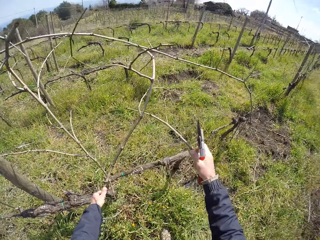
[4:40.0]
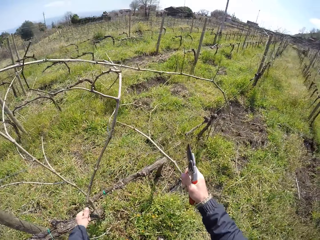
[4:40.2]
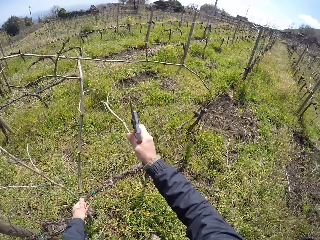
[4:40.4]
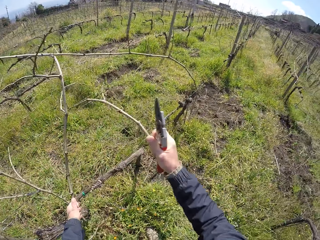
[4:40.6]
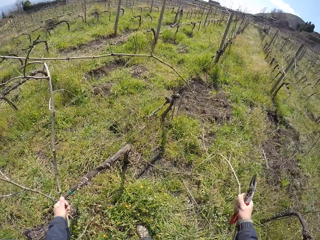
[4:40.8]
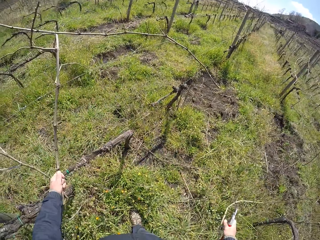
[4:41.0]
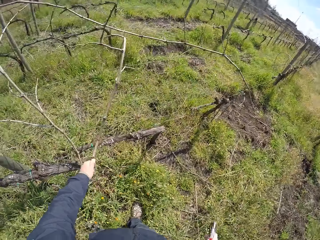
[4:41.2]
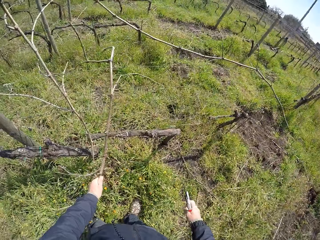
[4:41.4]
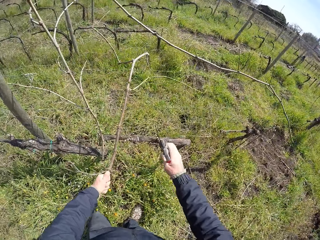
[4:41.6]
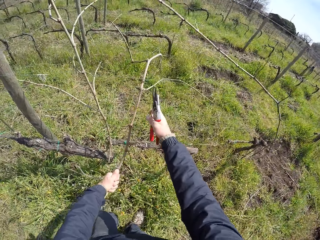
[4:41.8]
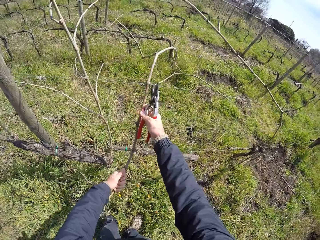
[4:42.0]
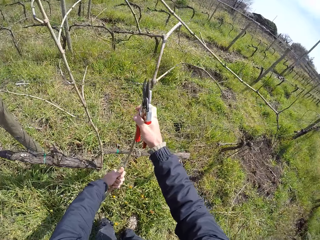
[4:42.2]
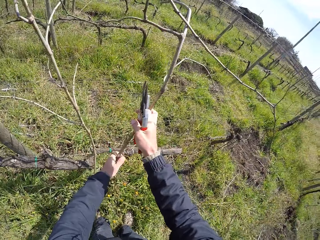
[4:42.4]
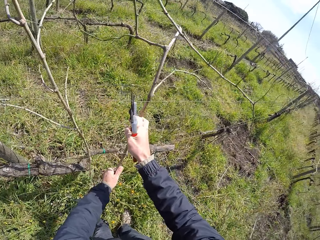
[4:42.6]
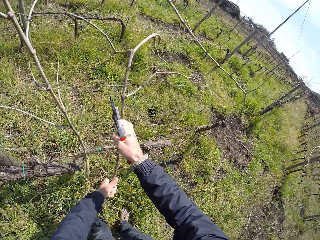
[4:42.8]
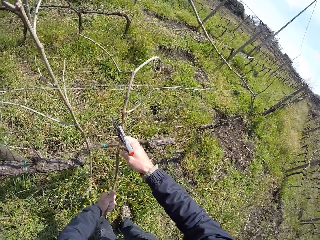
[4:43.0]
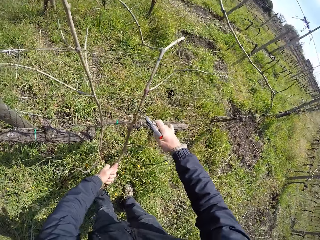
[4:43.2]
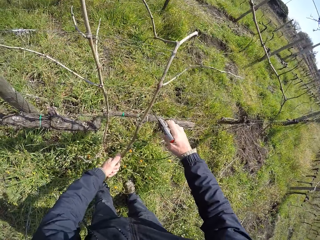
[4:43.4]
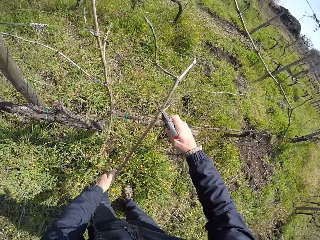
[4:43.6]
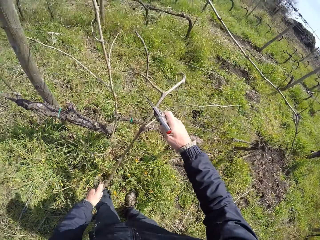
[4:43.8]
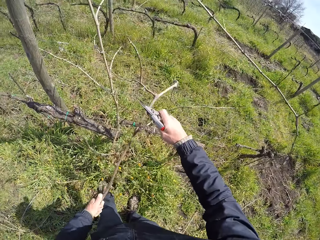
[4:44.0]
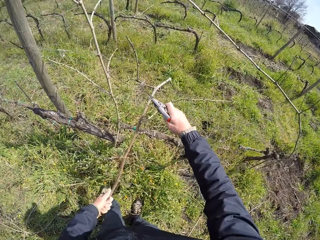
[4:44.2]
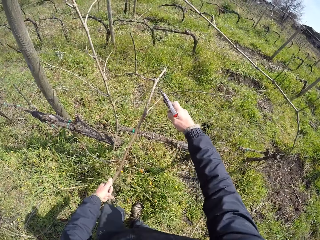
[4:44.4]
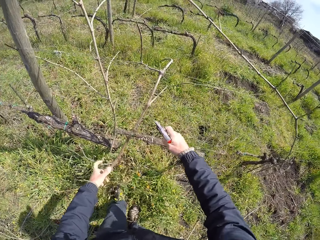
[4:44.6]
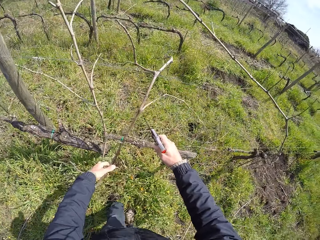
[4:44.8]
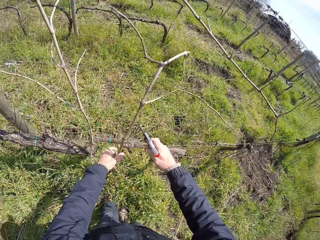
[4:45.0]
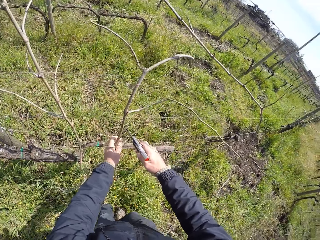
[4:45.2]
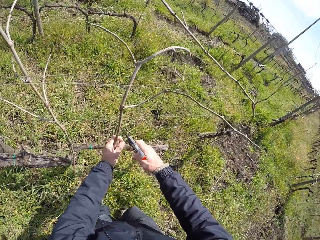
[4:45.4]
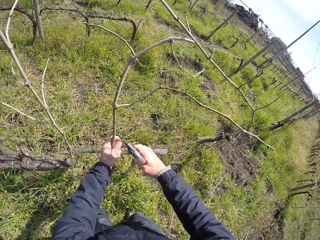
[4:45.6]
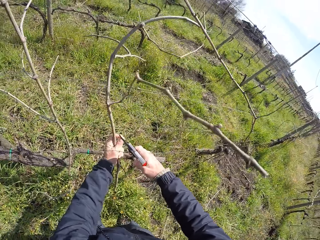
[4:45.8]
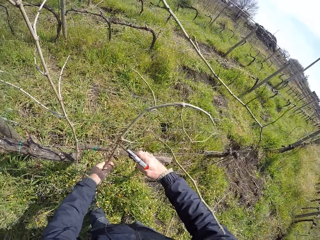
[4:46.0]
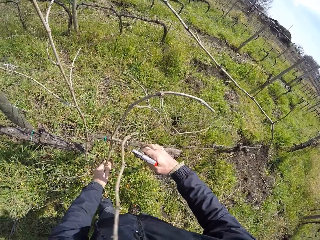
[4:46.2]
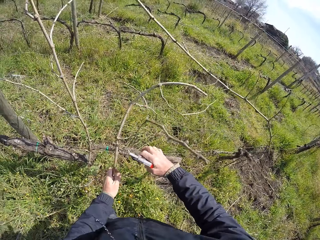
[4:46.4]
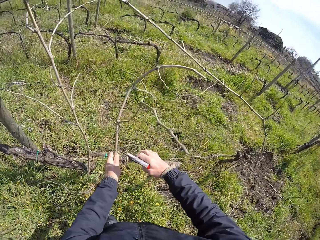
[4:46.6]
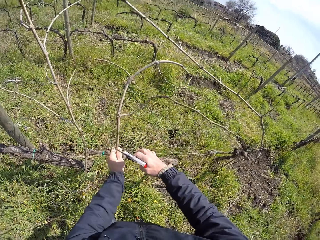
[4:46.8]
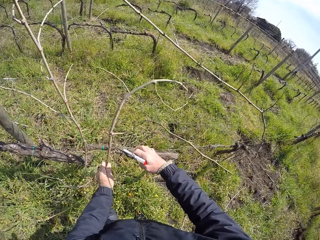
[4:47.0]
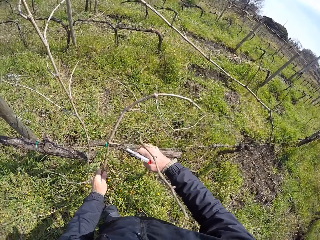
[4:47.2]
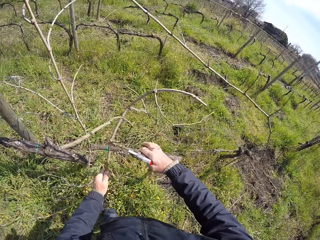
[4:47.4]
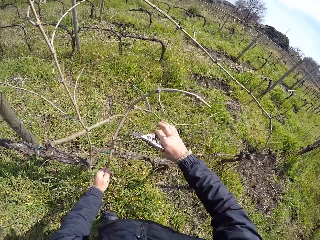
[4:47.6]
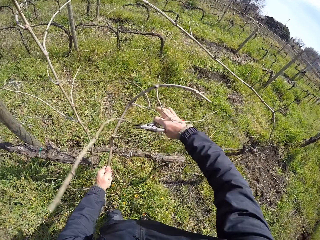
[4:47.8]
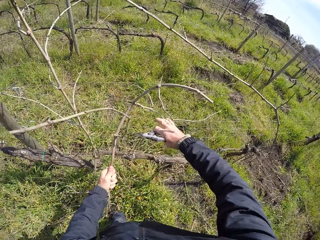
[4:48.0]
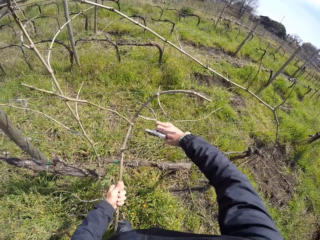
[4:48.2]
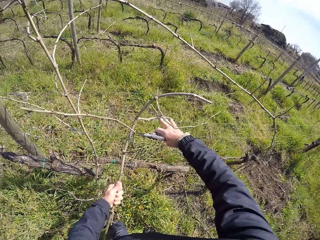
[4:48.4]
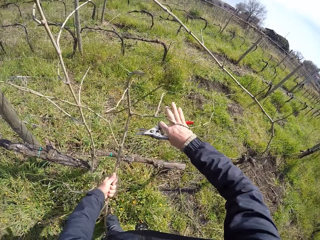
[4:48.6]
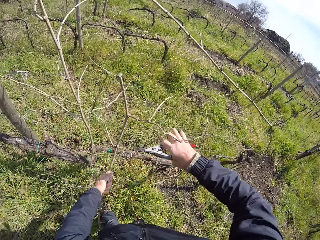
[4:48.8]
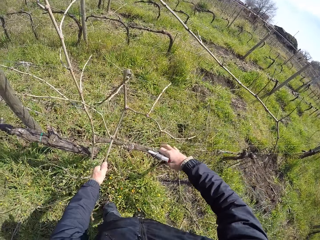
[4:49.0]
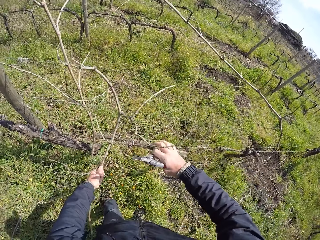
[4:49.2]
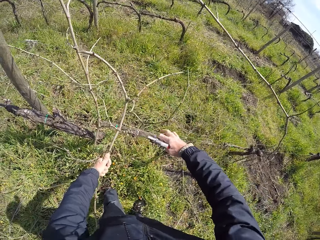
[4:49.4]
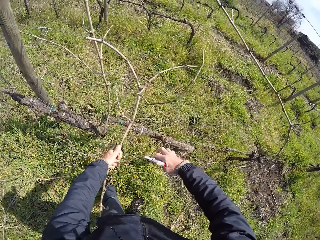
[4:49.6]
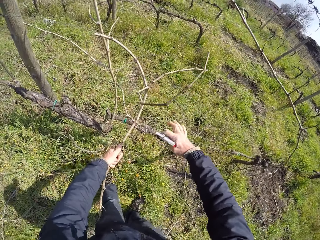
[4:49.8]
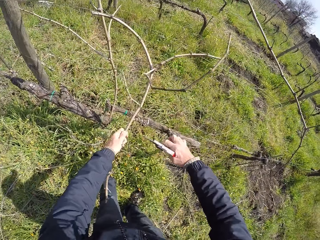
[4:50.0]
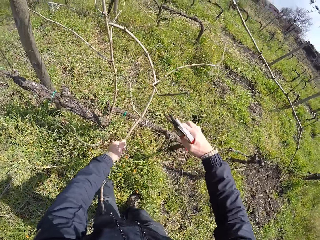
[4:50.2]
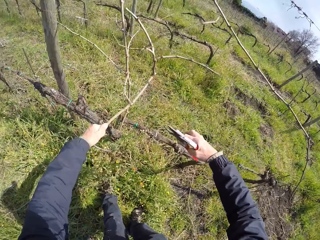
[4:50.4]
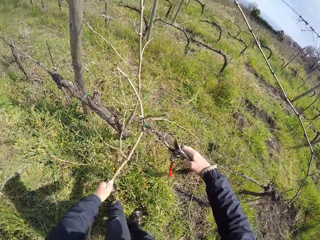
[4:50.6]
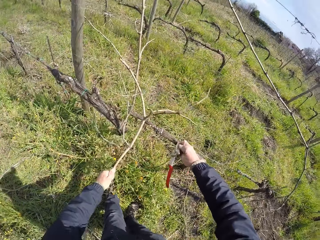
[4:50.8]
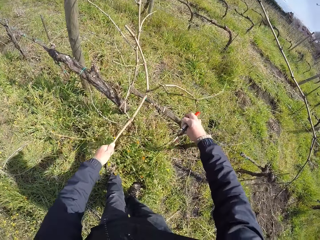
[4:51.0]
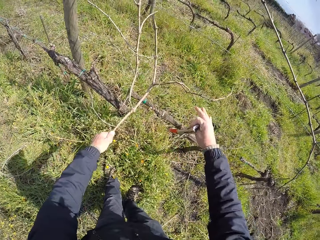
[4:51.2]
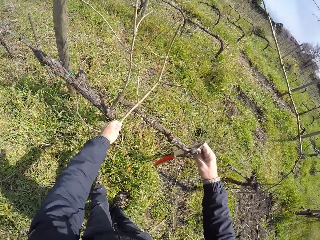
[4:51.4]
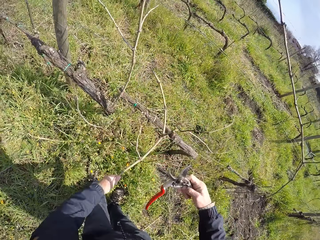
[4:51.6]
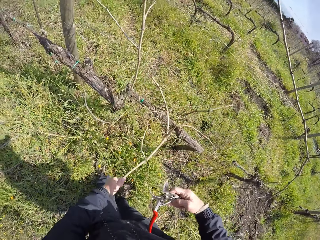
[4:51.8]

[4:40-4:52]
The camera wearer pulls a twig from the twig with his right hand. He drops the twig on the ground with his right hand. He holds the twig in his left hand with both hands. He pulls the twig with both hands. He pulls the plant branch from the wire with his left hand. He pulls the wire with his right hand.

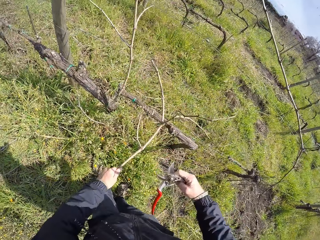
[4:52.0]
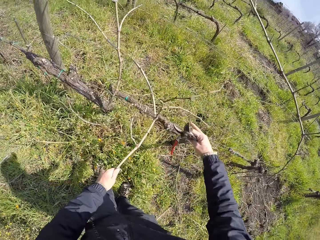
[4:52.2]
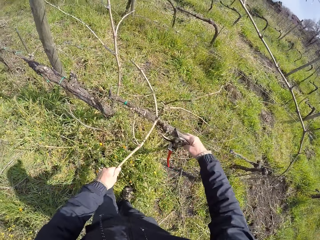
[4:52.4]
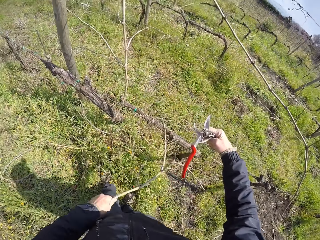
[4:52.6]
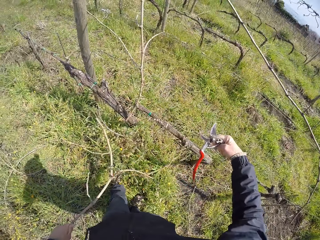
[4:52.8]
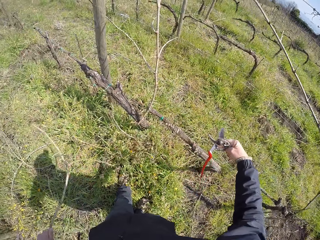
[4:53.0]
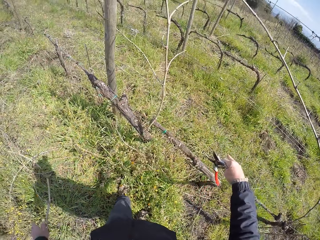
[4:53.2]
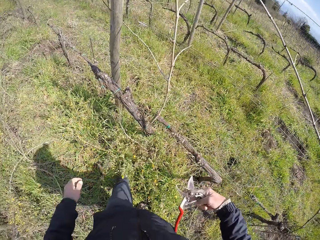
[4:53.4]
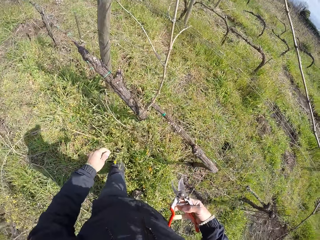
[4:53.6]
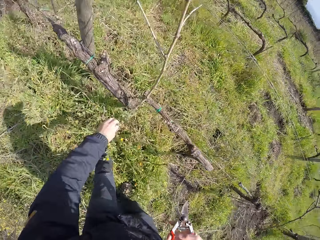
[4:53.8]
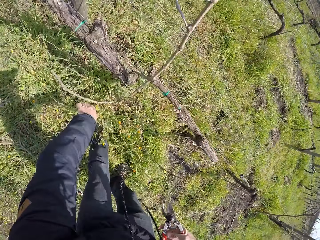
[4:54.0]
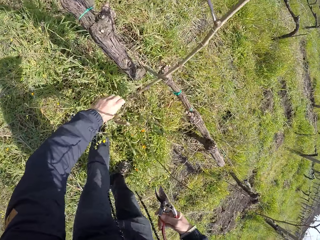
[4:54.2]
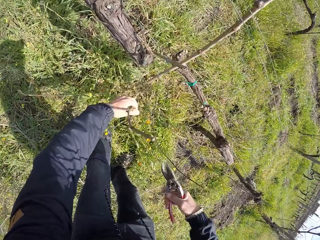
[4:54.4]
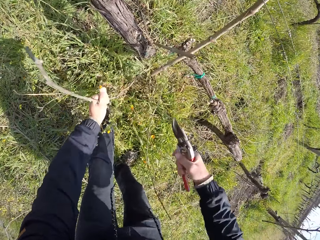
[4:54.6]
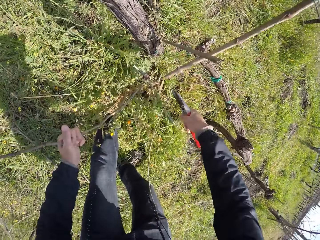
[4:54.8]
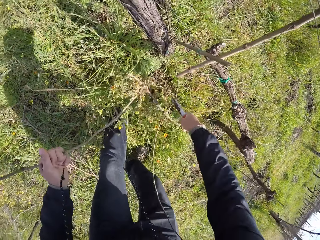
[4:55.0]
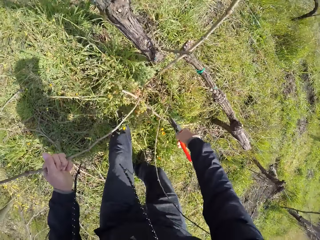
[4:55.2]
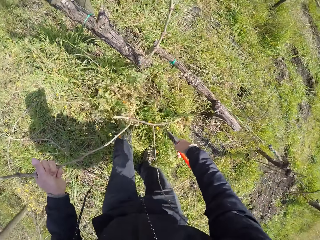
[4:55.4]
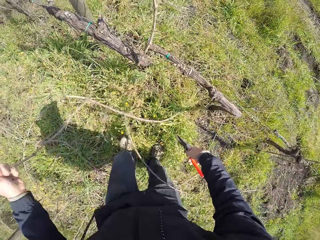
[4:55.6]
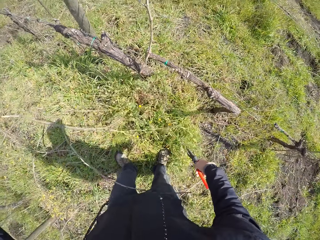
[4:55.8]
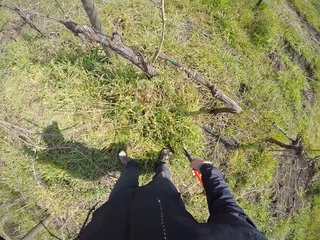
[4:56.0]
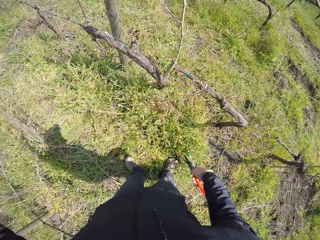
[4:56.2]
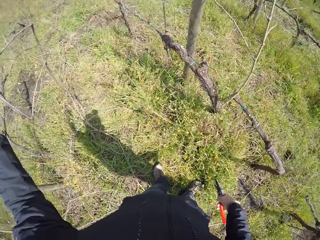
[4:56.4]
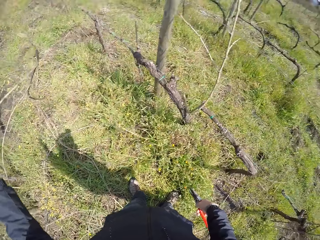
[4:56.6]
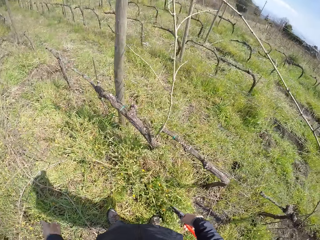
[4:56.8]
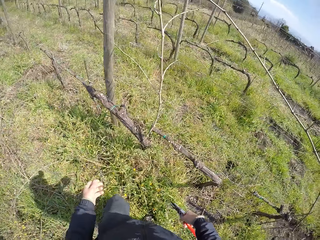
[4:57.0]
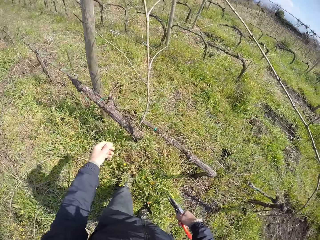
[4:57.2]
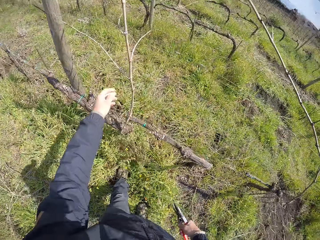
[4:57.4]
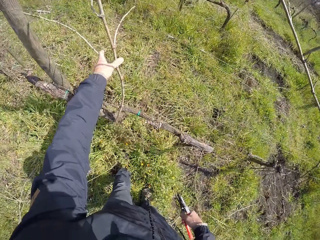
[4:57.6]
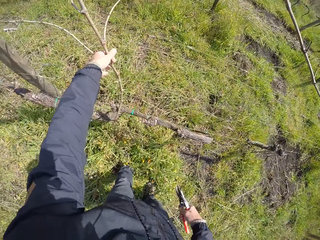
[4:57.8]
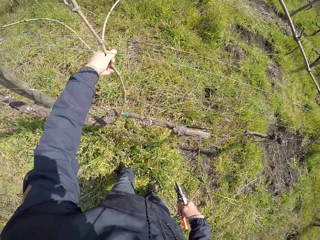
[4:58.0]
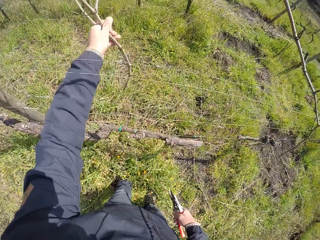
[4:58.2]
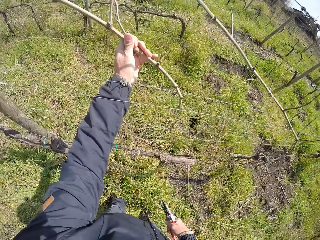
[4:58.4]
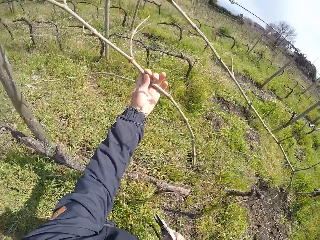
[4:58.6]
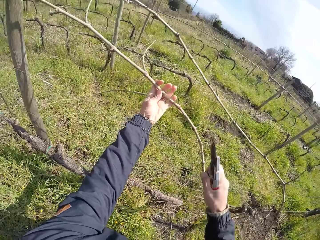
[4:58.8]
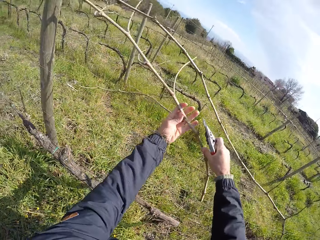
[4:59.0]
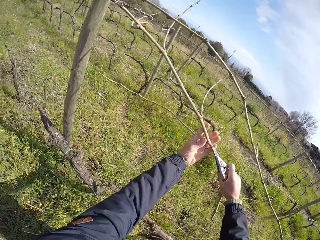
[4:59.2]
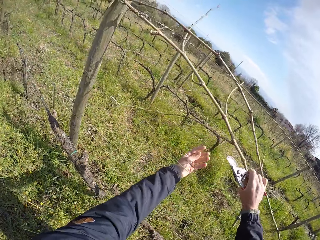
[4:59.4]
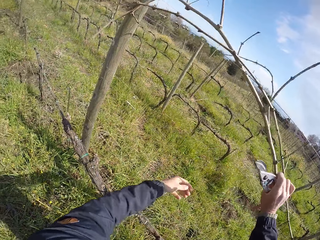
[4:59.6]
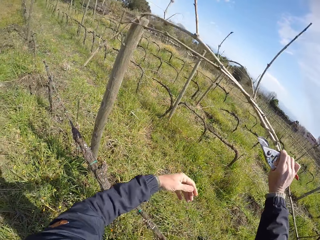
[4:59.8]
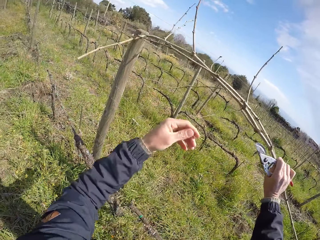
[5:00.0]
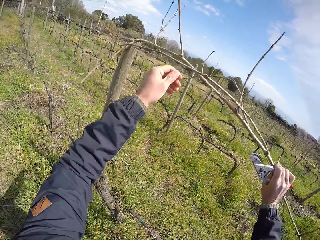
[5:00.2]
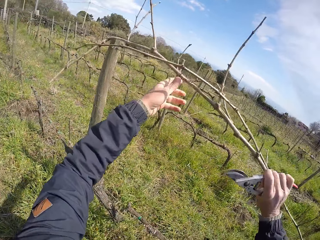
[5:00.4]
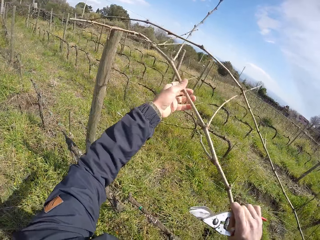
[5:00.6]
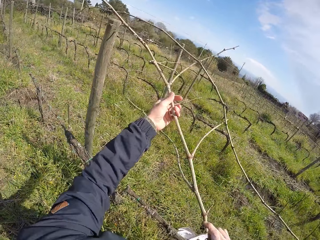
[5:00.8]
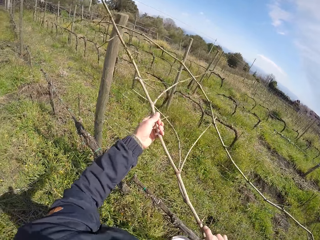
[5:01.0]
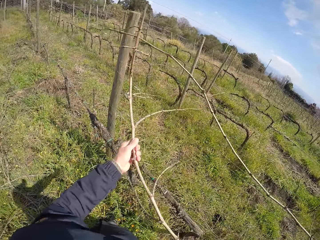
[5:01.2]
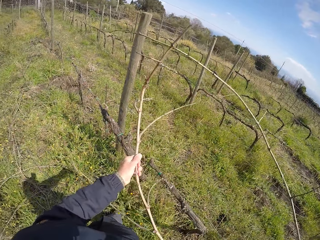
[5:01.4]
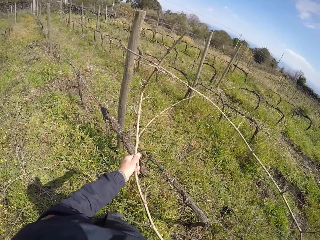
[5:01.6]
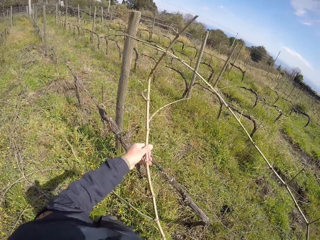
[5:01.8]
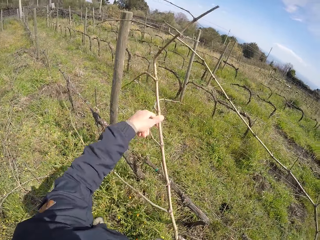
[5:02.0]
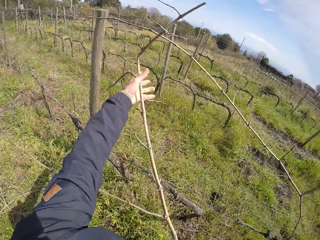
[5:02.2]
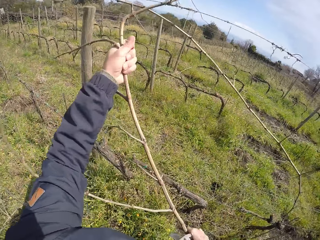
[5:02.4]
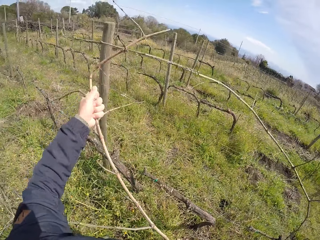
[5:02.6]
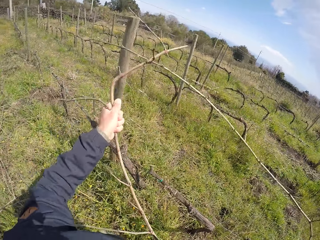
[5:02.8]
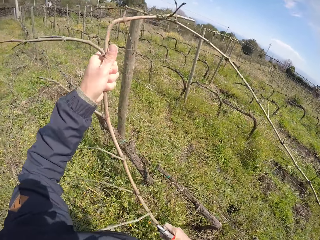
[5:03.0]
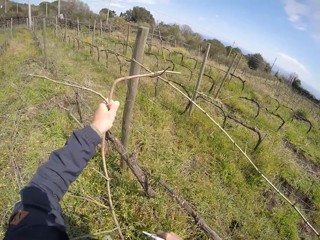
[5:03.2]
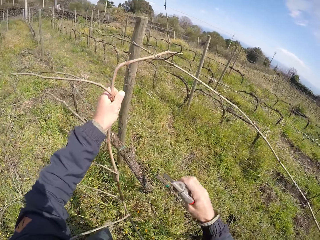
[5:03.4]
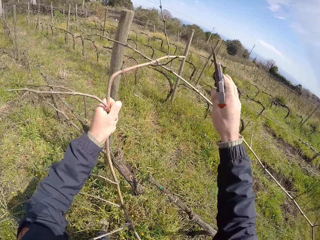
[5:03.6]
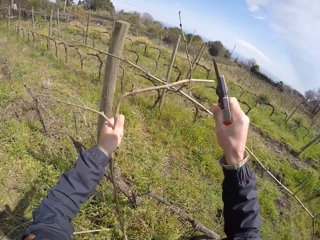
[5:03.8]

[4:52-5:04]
The camera wearer drops the plant branch on the ground with his left hand. He throws the twig. He pulls a plant branch from the ground with his left hand. He drops the plant branch on the ground with his left hand. He throws away the twigs. He holds a plant branch with his left hand. He pulls the plant branch across the wire from his left hand with his right hand. He pulls the plant branch with both hands. He removes twigs from the fence. He pulls the wire up with his right hand.
